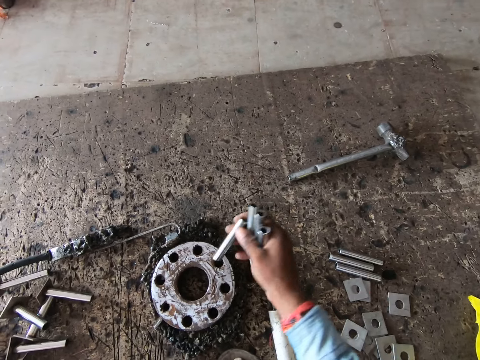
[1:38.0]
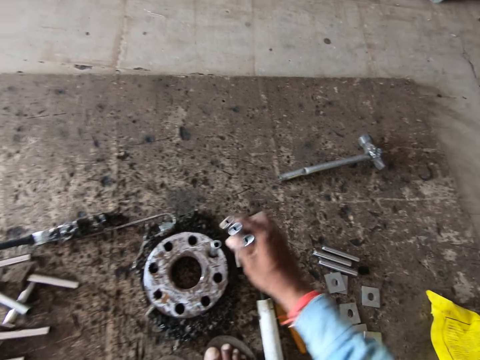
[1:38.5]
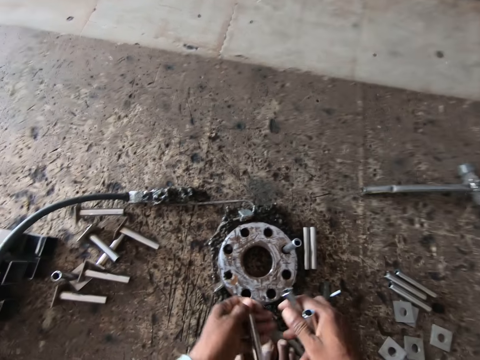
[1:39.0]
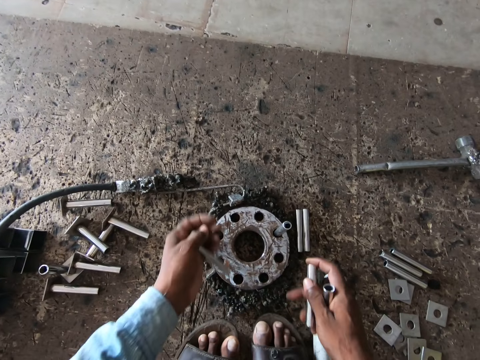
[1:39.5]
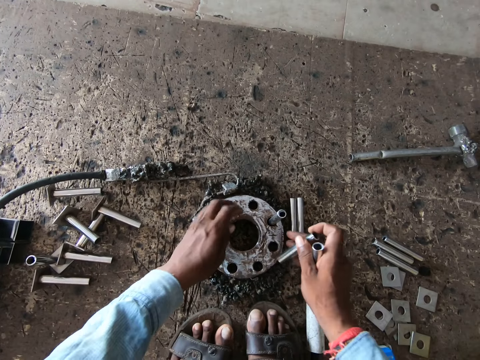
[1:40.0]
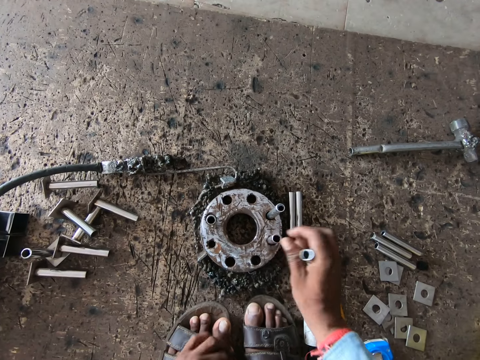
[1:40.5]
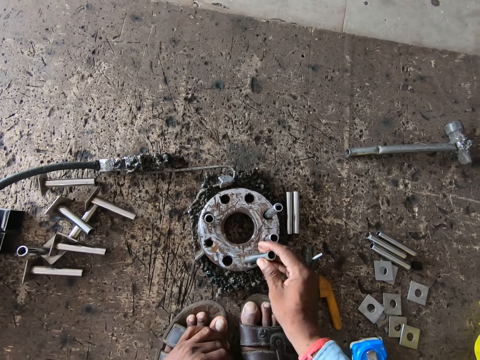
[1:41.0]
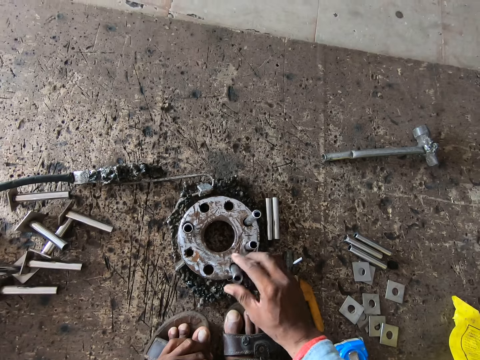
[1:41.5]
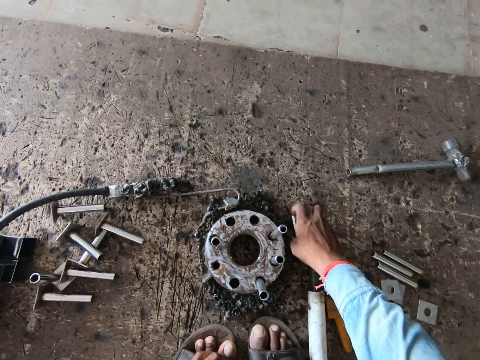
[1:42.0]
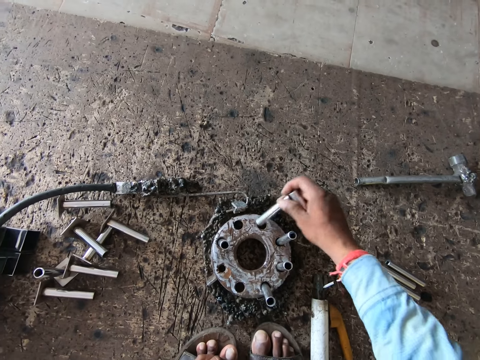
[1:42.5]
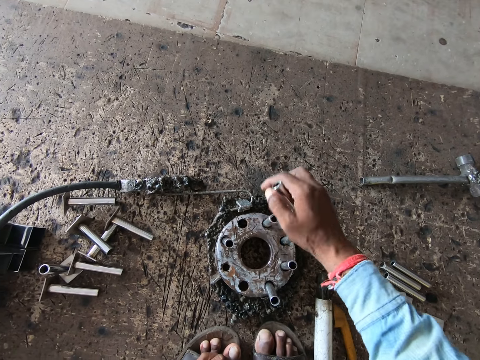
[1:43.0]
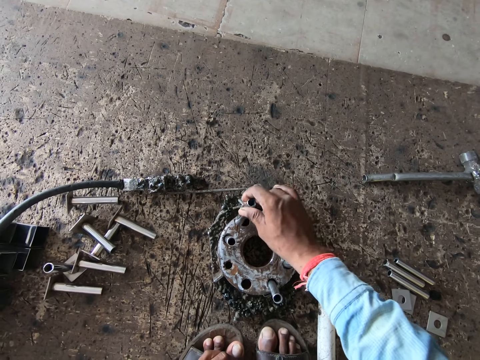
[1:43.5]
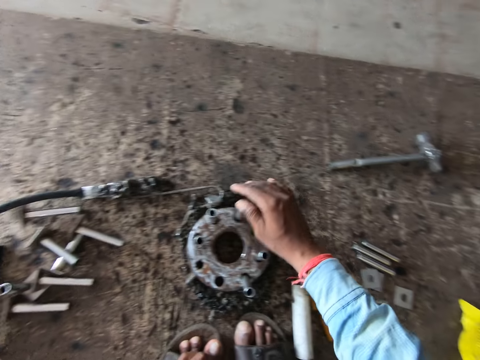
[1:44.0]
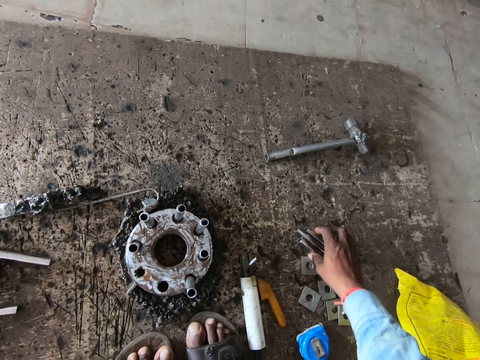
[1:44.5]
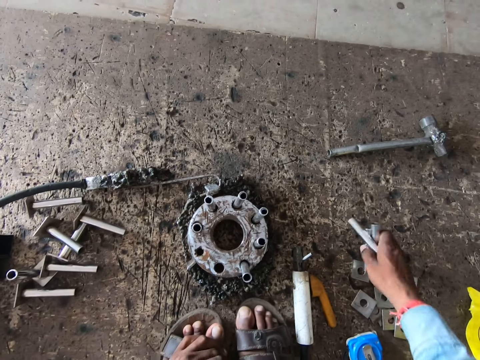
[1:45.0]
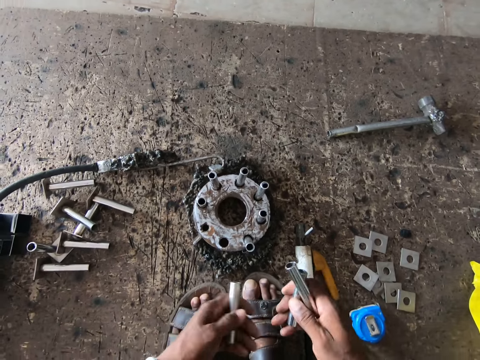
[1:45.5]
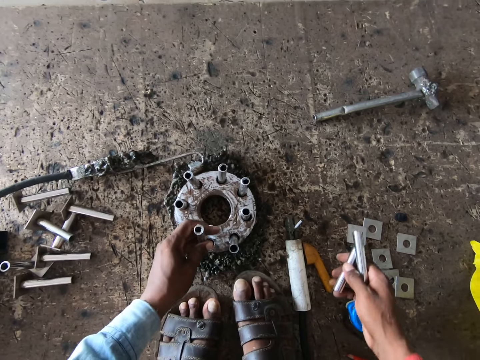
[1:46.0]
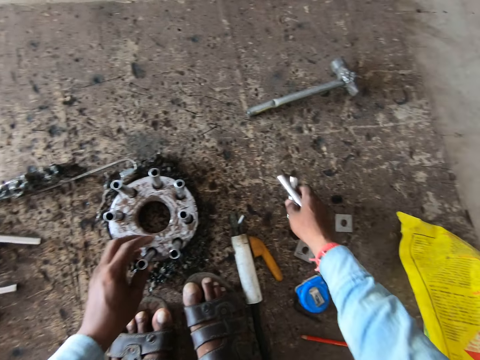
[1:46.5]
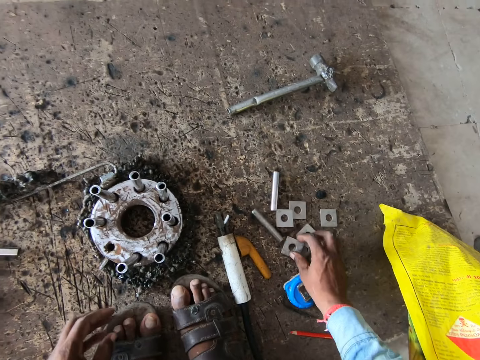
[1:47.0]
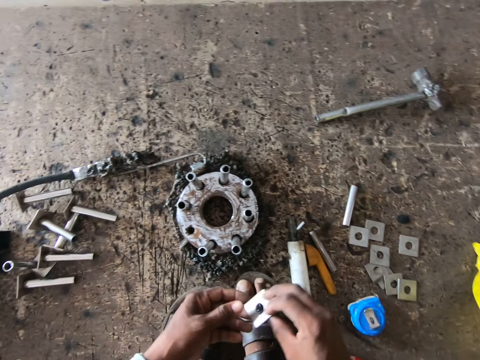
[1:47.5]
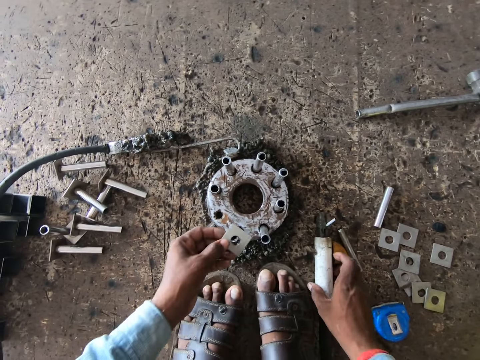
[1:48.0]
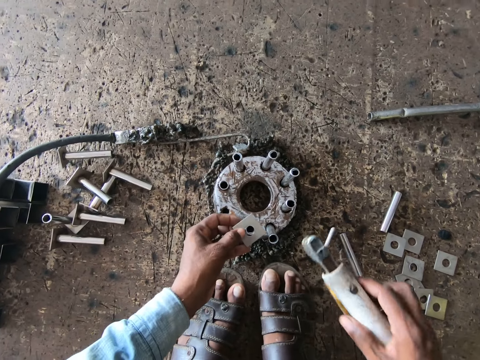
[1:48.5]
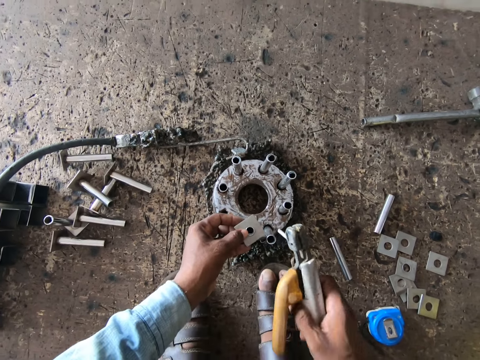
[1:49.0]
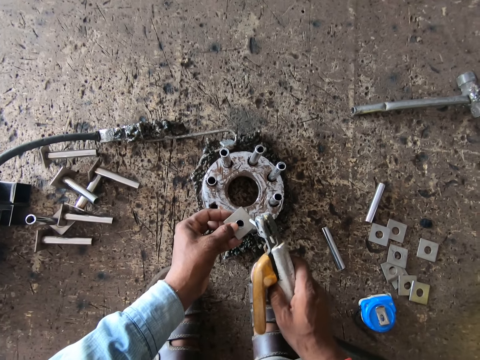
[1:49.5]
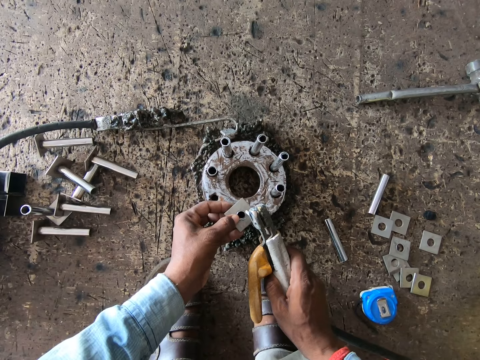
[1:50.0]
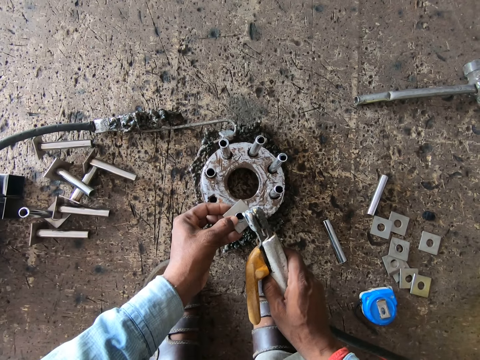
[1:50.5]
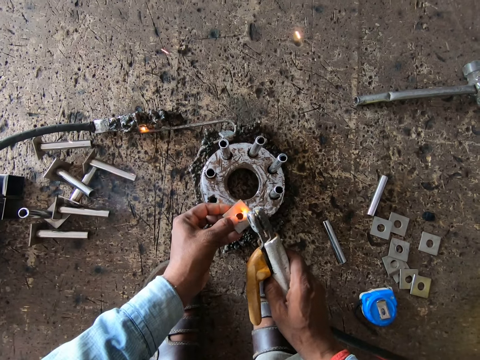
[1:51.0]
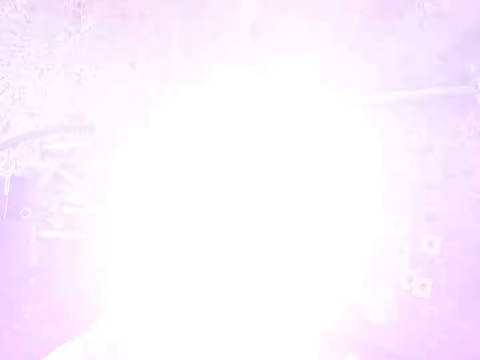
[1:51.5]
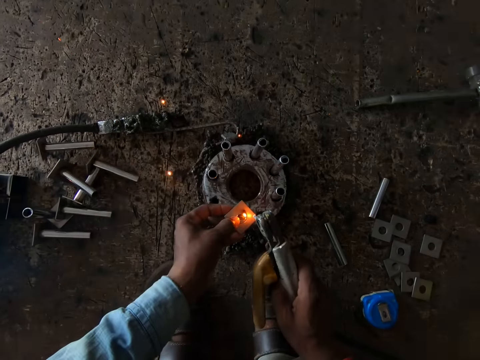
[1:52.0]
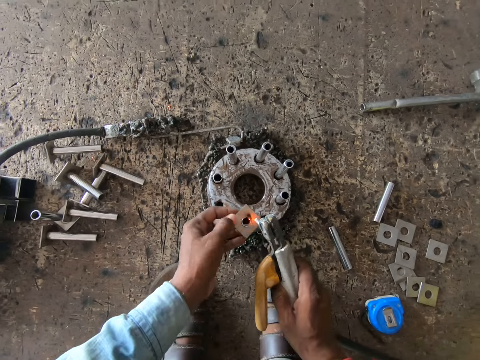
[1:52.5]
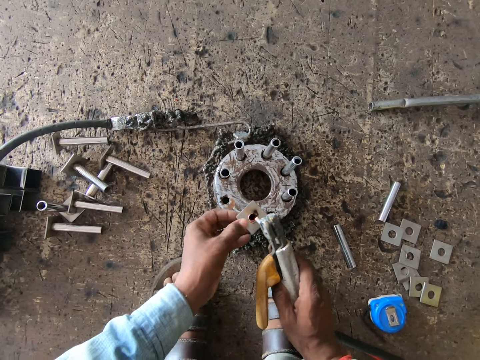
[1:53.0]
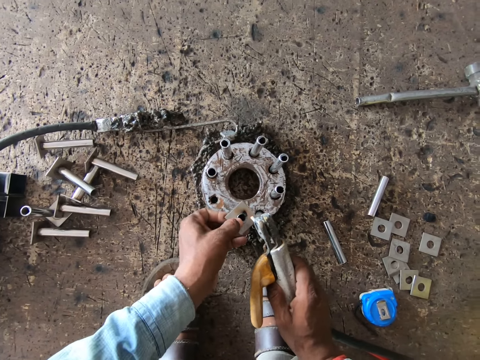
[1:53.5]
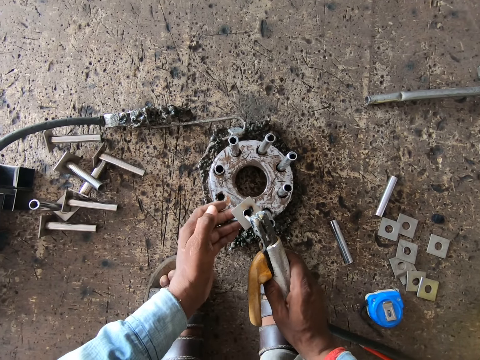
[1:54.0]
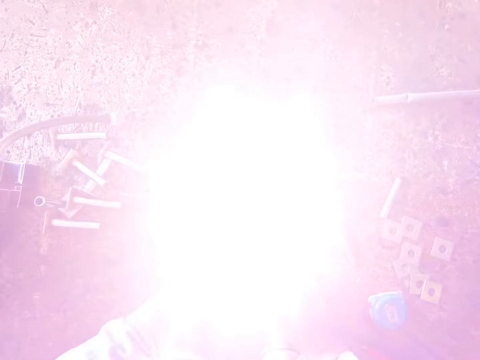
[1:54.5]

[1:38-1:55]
The camera wearer inserts the metal pipe in the metal ring with his right hand. He passes the metal pipe from his right hand to his left hand. He inserts the metal pipe in the metal ring with his left hand. He inserts the metal pipe in the metal ring with his right hand. He inserts it again. He picks some metal pipes from the board with his right hand. He inserts the metal pipe in the metal ring with his right hand repeatedly. He picks some metal pipes from the board with his right hand. He passes the metal pipe from his right hand to his left hand. He inserts the metal pipe in the metal ring with his left hand. He drops the metal pipes on the board with his right hand. He picks a metal plate from the board with his right hand. He passes the metal plate from his right hand to his left hand. He places the metal plate on the metal pipe in the metal ring with his left hand. He picks the electrode holder from the board with his right hand. He holds the metal plate to the metal pipe with the left hand. He welds the metal plate to the metal pipe with the electrode holder in his right hand.

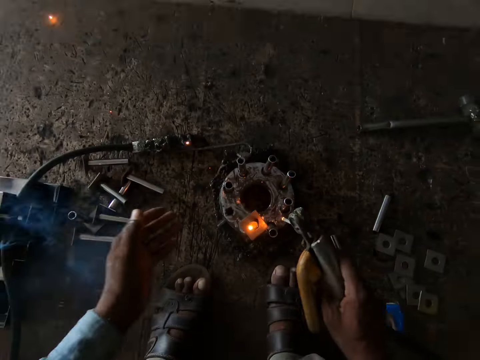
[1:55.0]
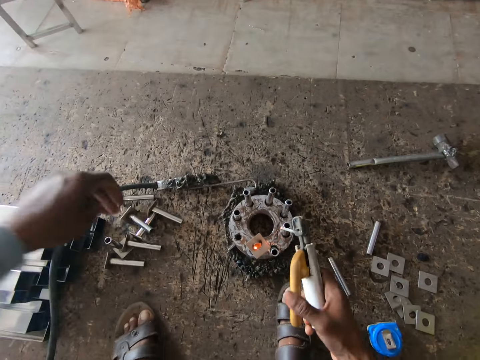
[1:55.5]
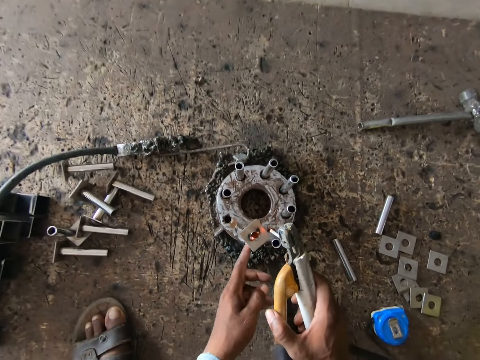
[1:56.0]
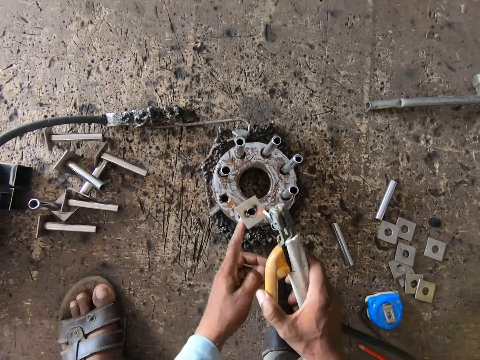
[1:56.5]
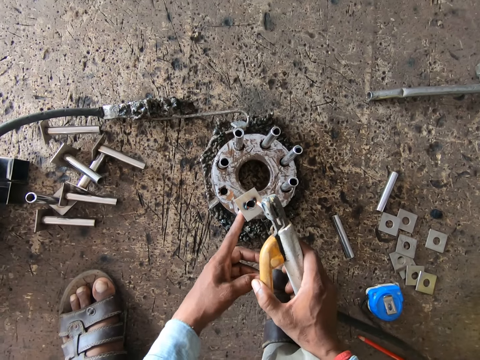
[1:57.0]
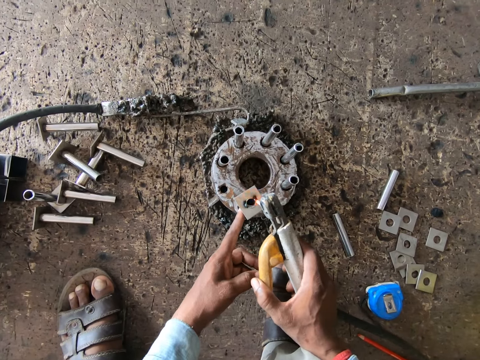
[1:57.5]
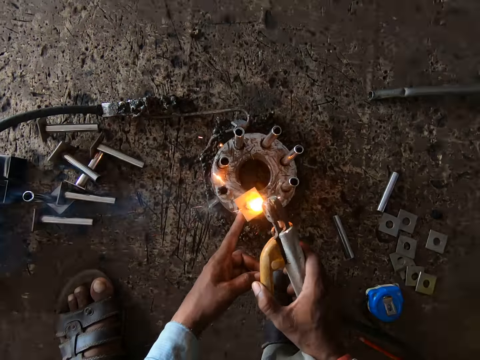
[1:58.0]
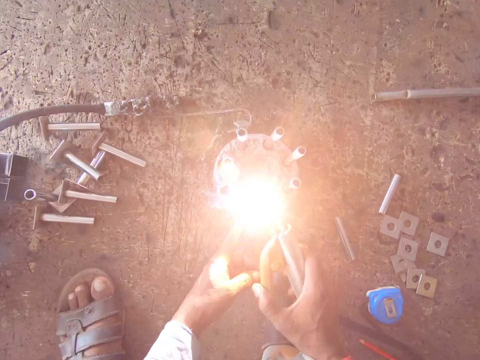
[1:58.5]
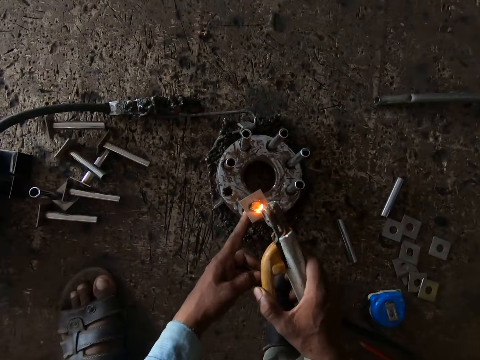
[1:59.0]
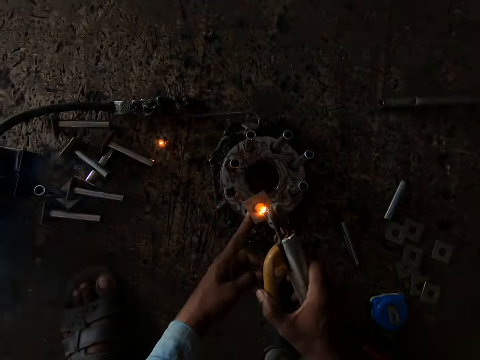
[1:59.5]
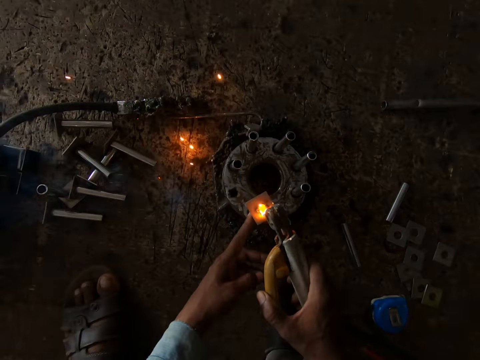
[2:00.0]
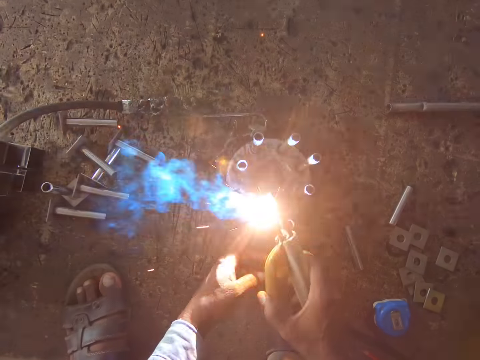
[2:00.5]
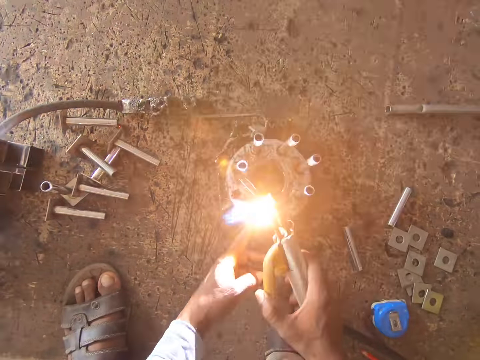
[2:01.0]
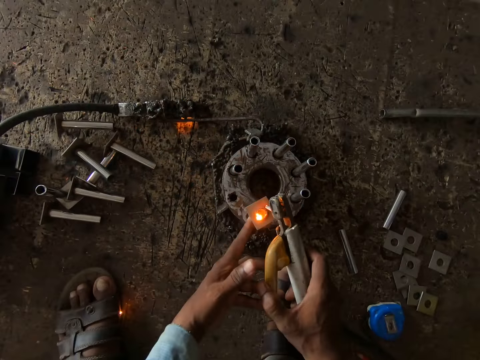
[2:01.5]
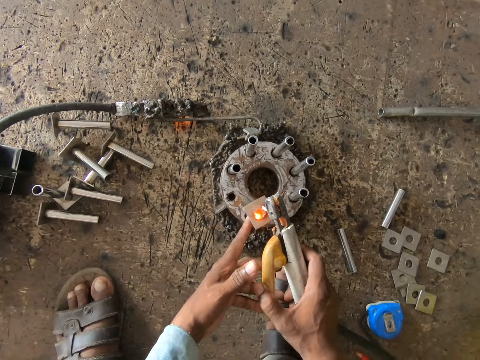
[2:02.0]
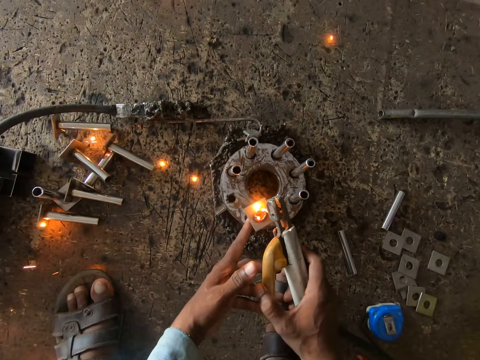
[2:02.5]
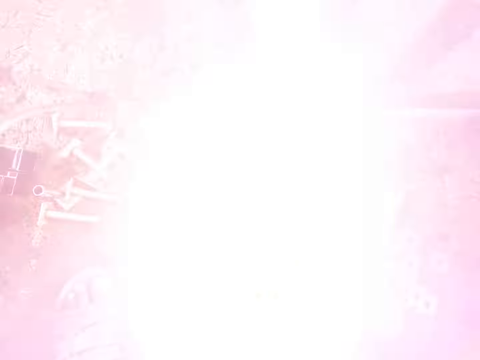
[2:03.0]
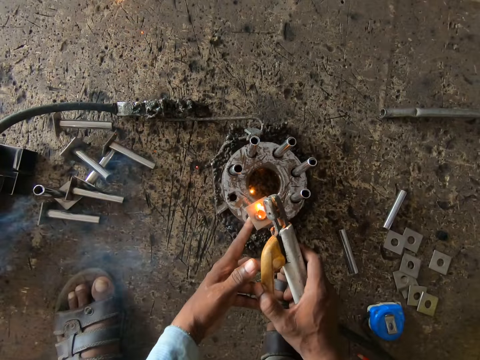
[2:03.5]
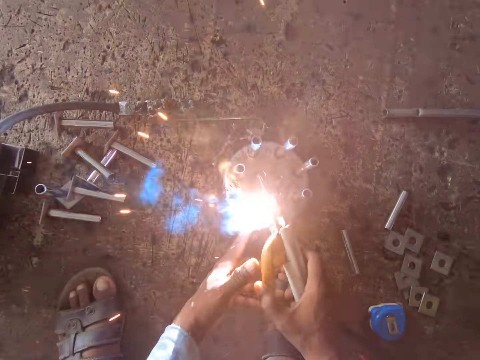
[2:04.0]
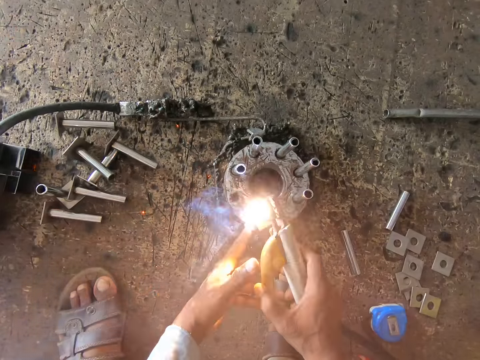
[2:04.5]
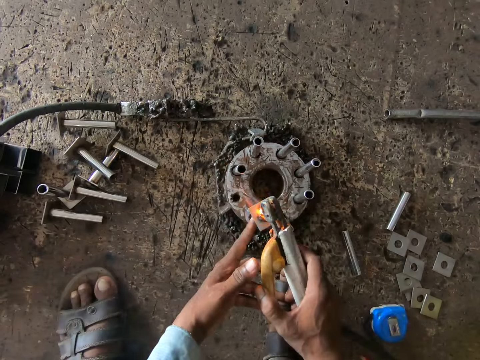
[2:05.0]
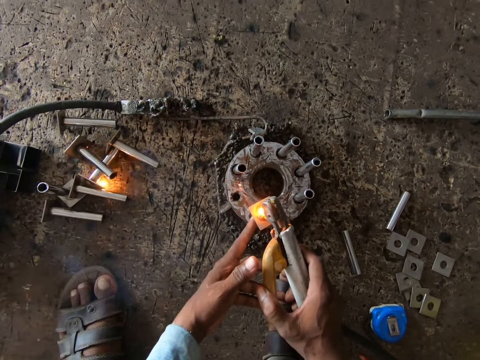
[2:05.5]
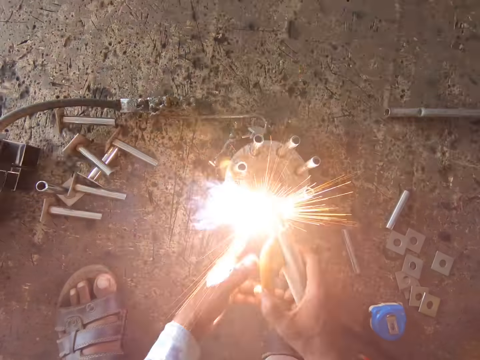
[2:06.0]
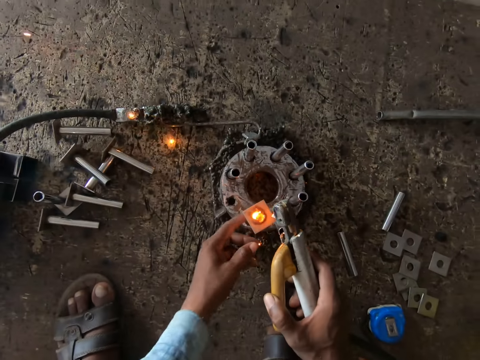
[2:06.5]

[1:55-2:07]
The camera wearer touches the metal pipe with the left hand. He welds the metal plate to the metal pipe with the electrode holder in his right hand.
